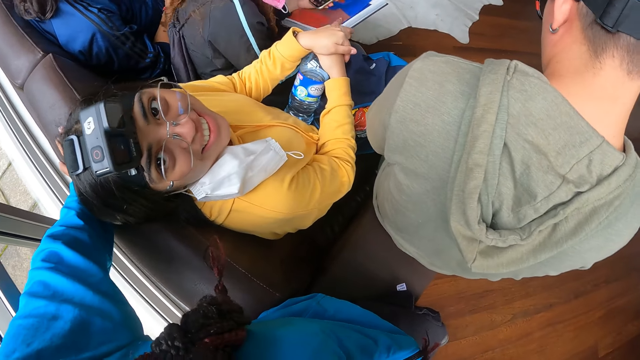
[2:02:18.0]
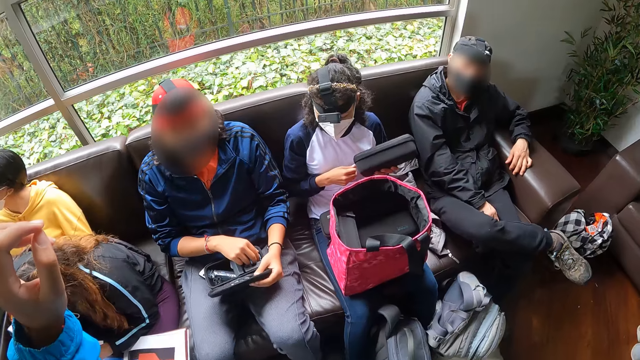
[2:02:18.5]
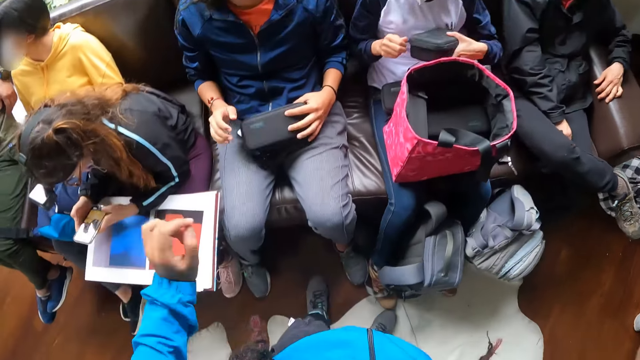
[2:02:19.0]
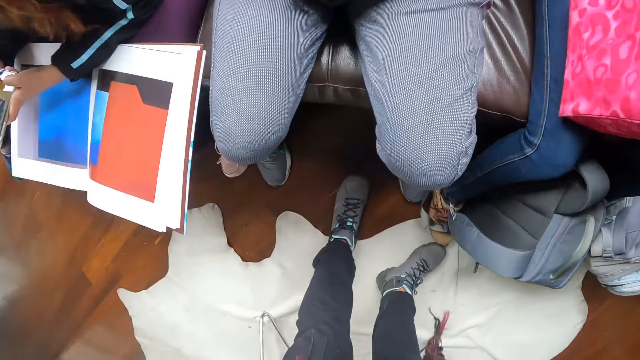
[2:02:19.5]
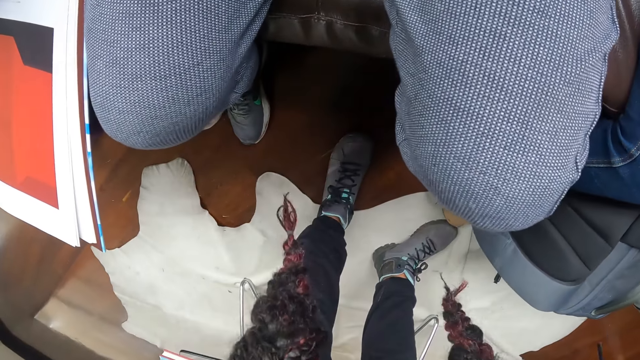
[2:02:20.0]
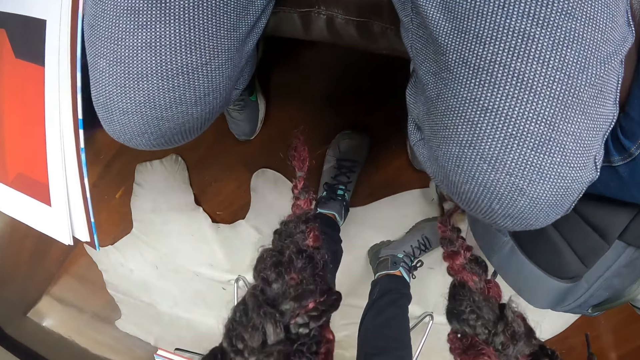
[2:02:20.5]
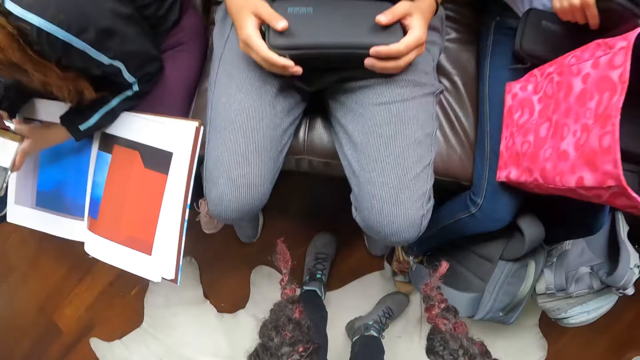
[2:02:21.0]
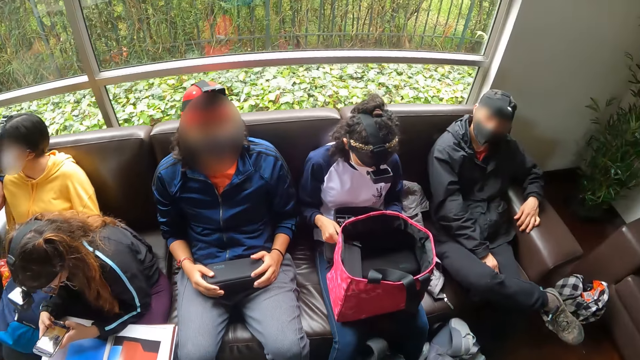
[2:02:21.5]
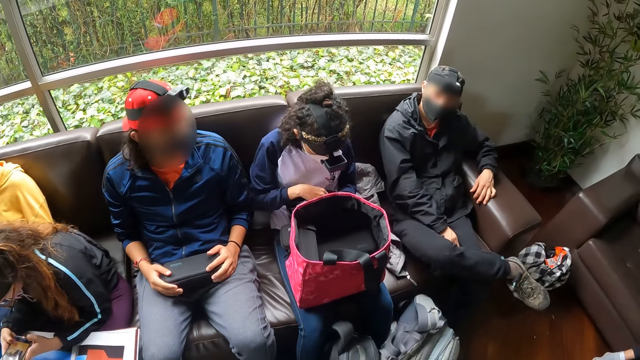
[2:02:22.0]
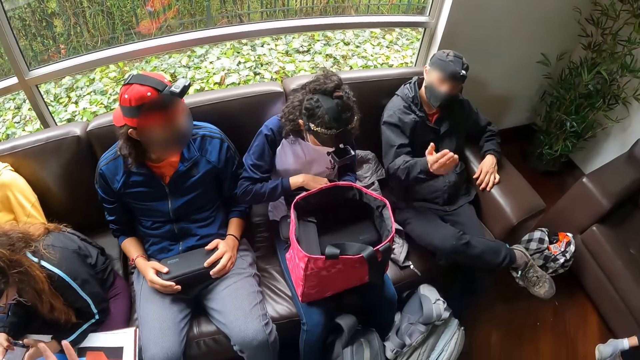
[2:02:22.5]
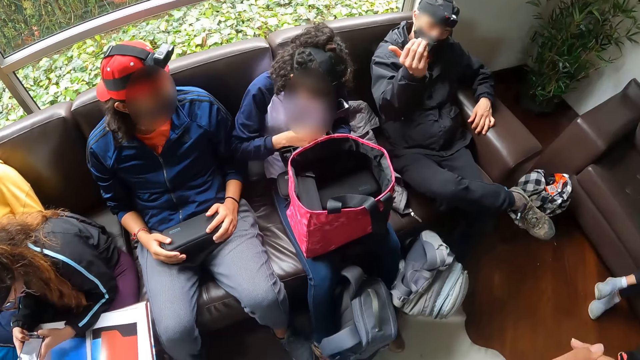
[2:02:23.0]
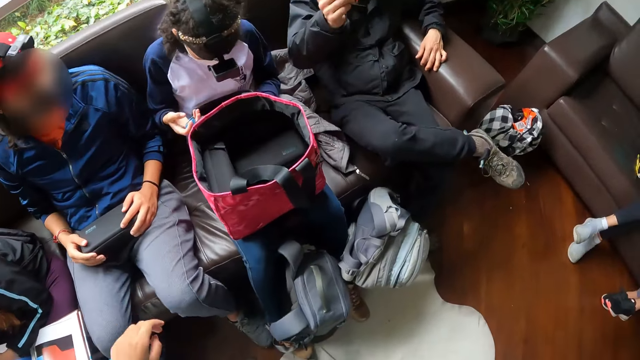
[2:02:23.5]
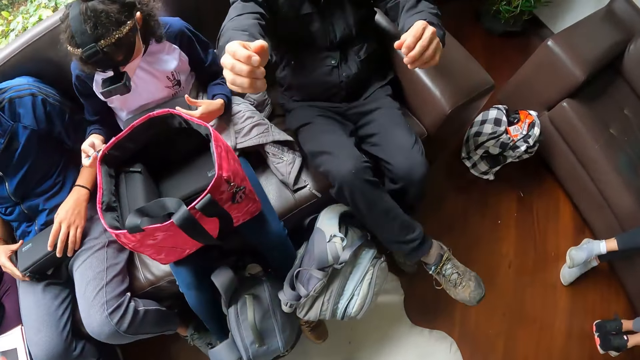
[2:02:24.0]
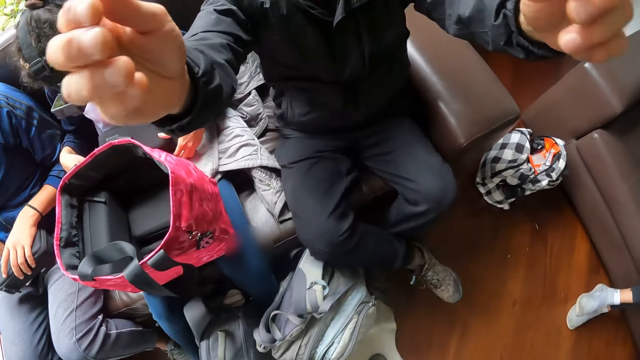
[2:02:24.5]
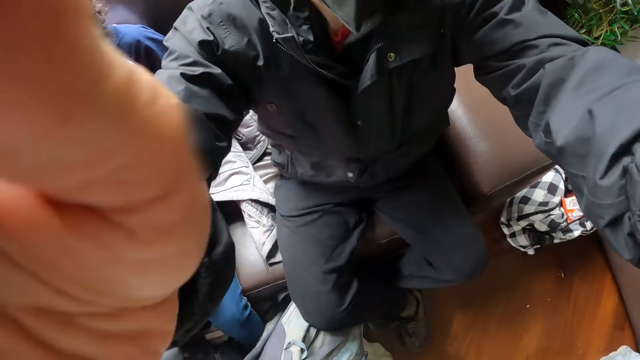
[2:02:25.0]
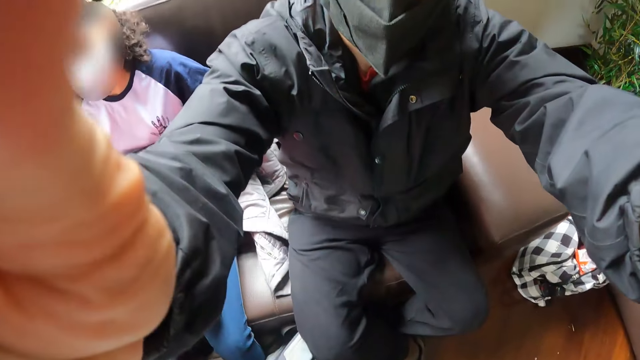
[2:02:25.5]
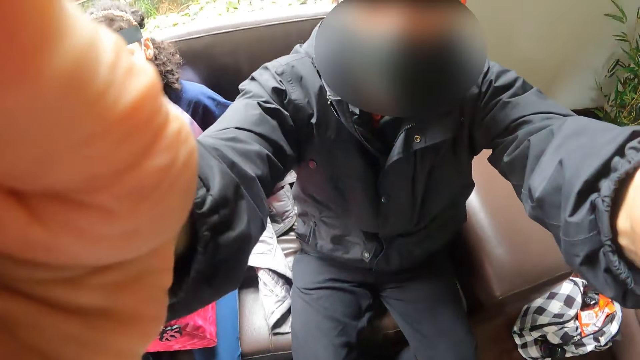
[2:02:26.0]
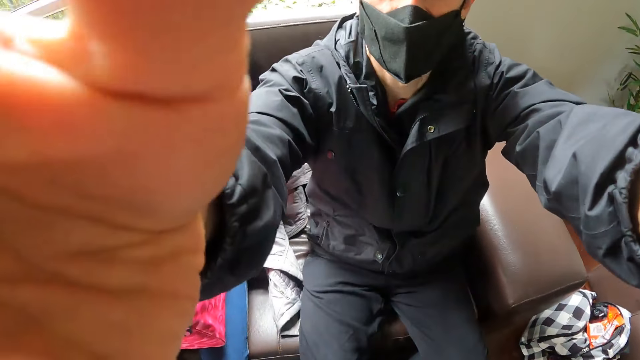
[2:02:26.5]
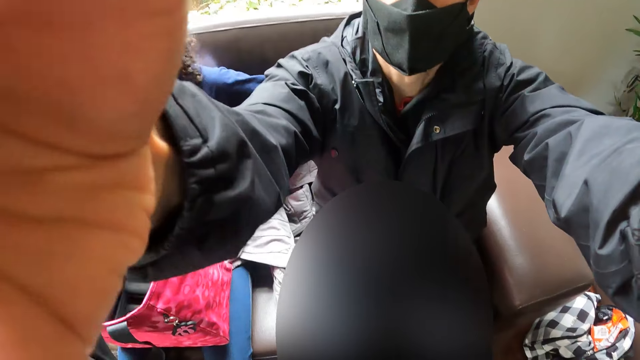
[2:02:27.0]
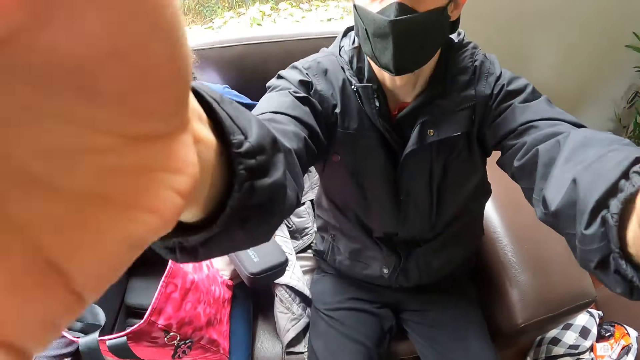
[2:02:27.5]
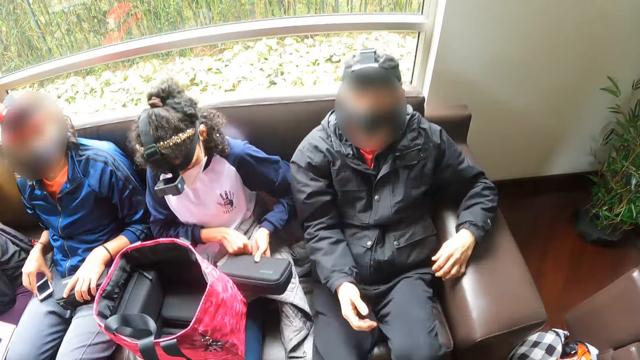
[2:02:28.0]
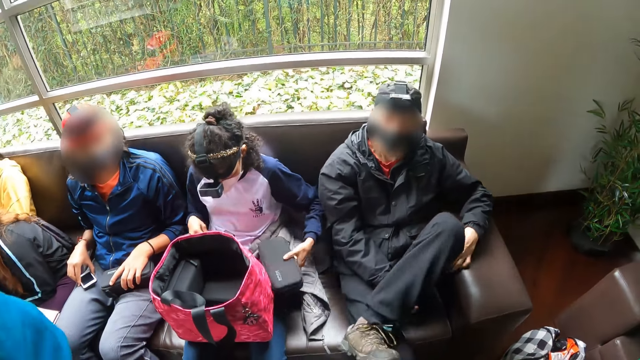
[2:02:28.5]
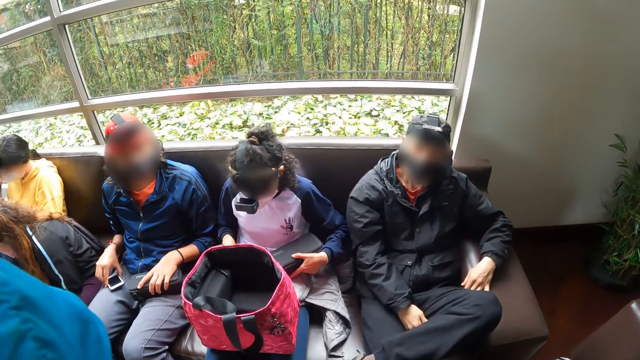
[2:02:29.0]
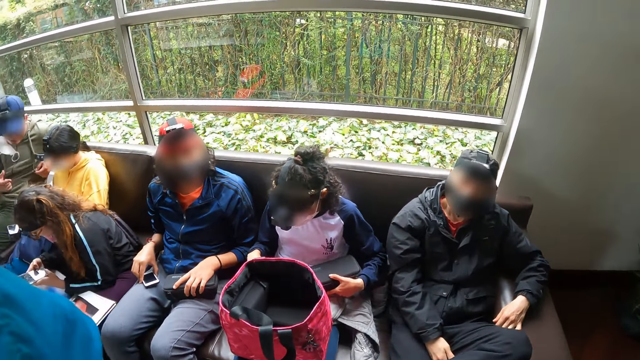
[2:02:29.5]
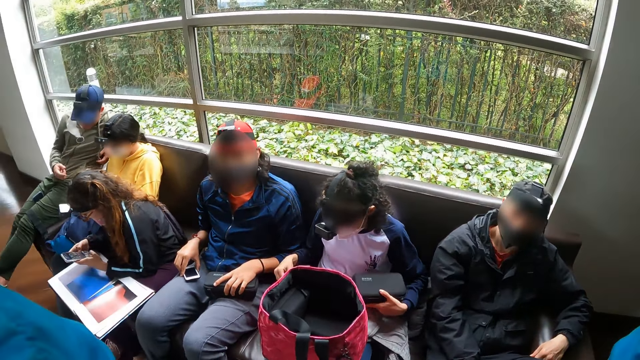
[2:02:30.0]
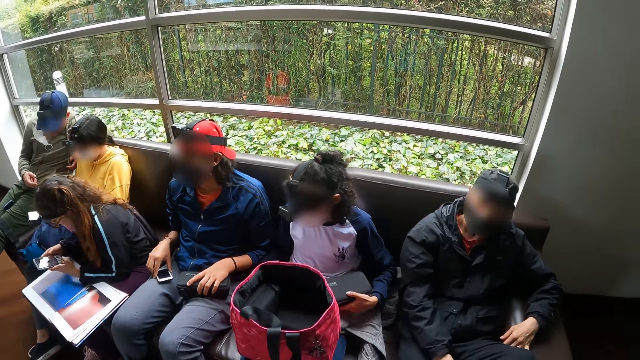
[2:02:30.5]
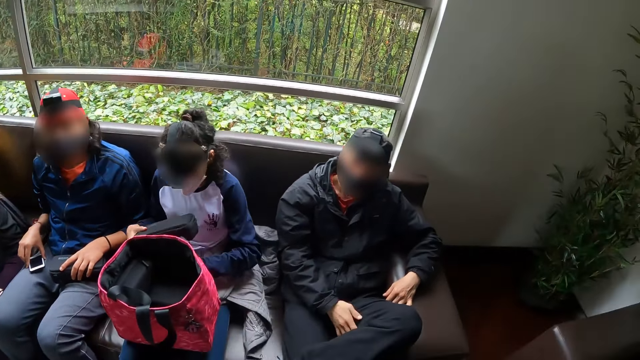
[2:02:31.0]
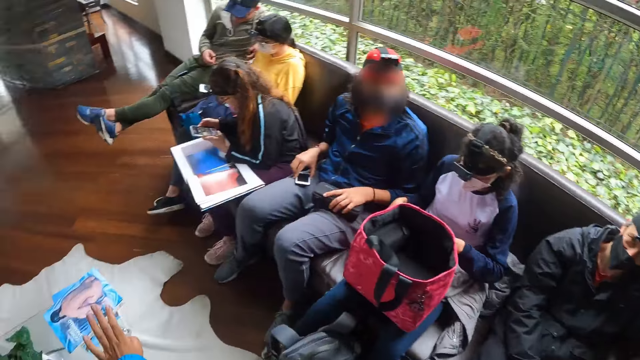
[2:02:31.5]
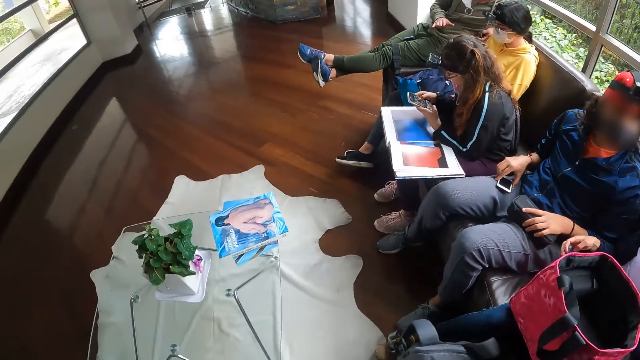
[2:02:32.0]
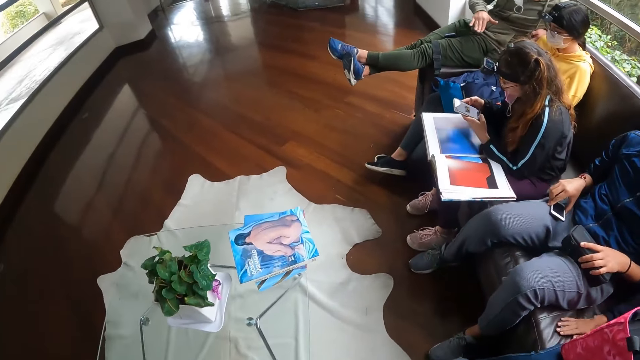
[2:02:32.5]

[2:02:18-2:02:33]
The camera wearer bends down. They gesture to a man. The man touches the camera wearer's face with both hands. A woman holds a box in her left hand. The camera wearer looks around.

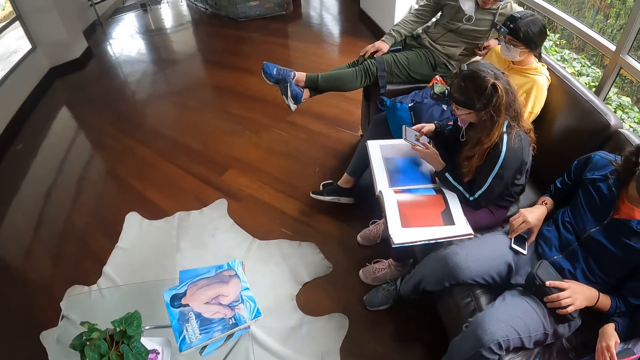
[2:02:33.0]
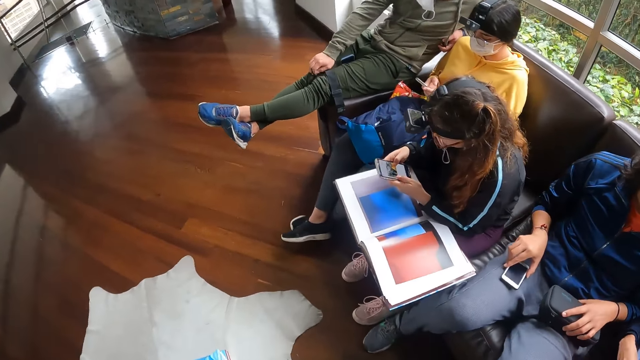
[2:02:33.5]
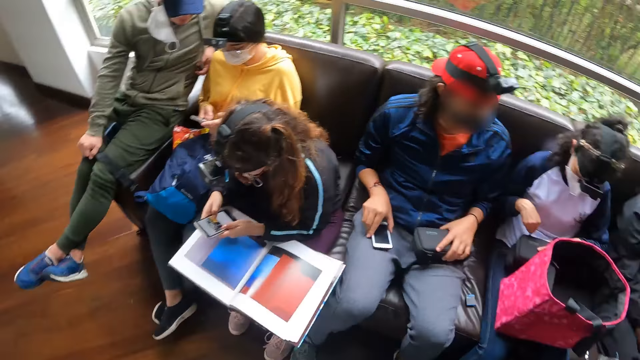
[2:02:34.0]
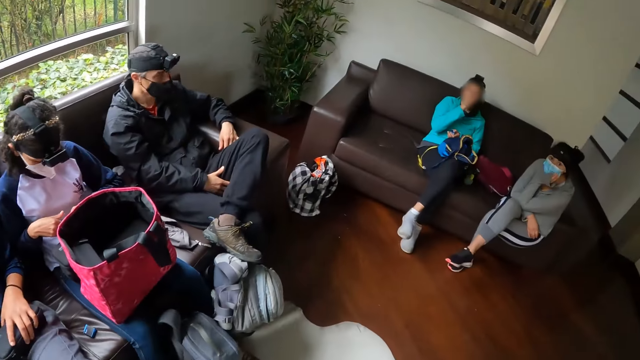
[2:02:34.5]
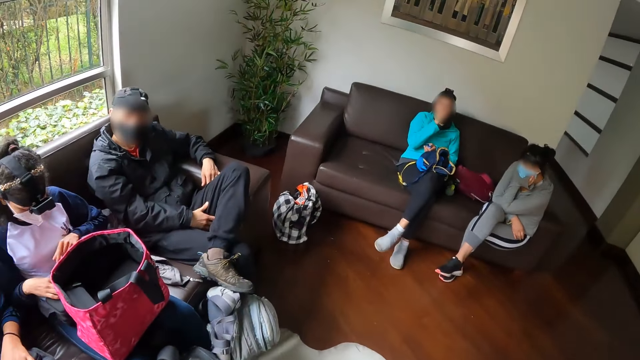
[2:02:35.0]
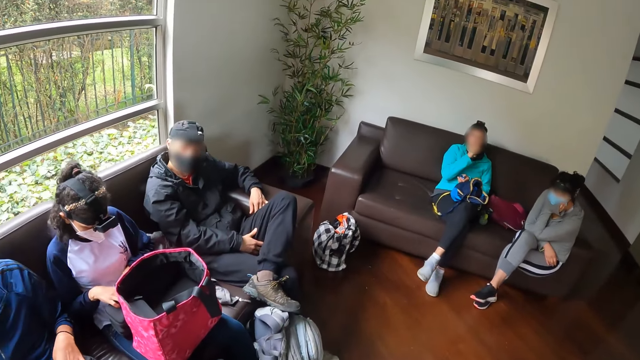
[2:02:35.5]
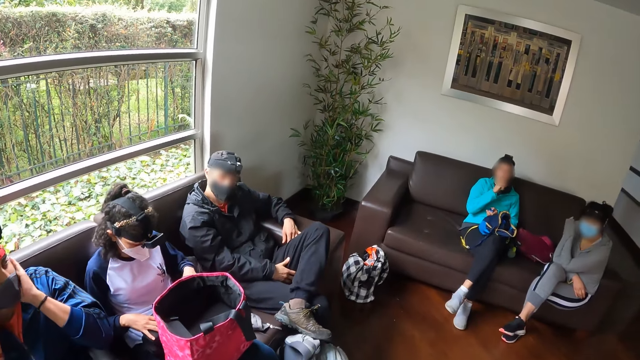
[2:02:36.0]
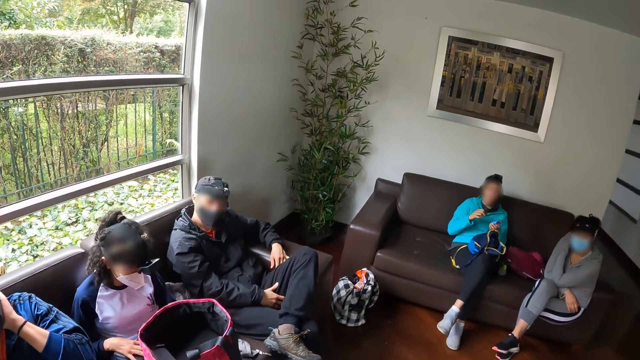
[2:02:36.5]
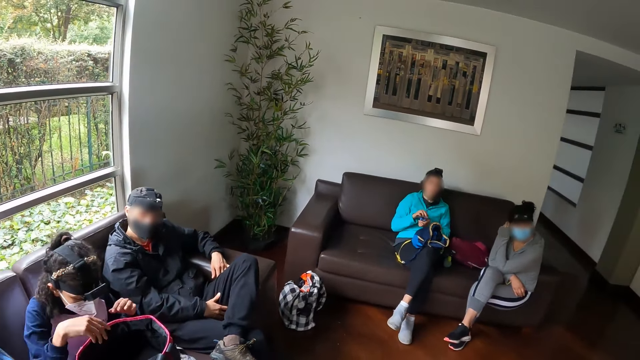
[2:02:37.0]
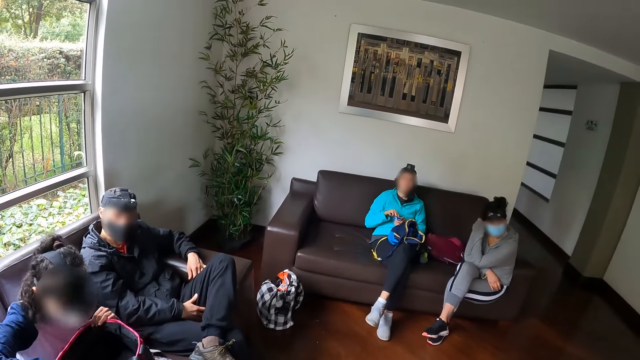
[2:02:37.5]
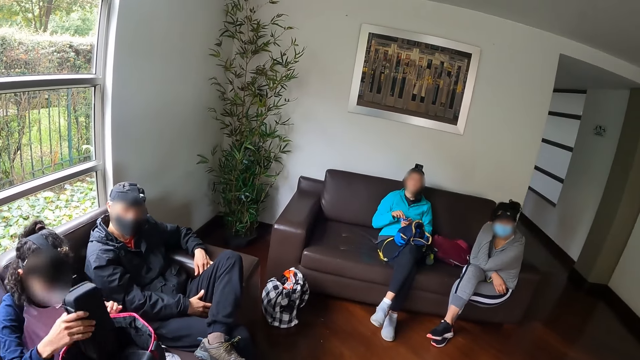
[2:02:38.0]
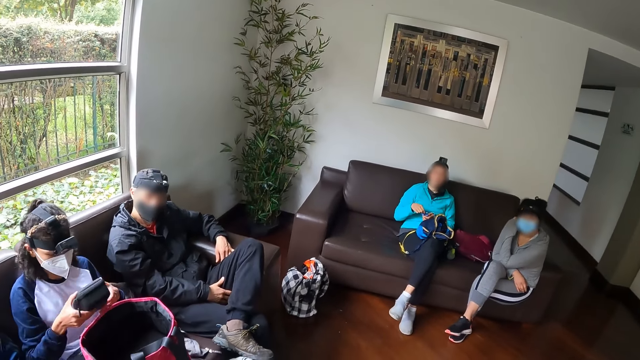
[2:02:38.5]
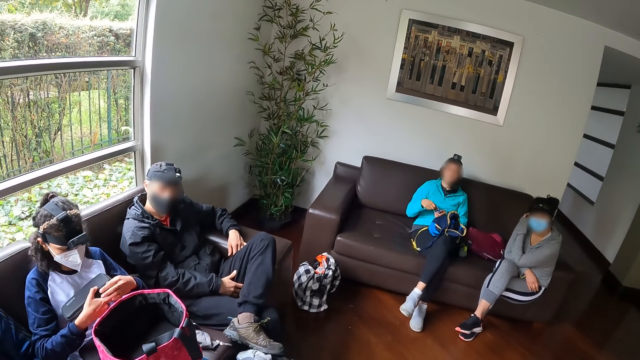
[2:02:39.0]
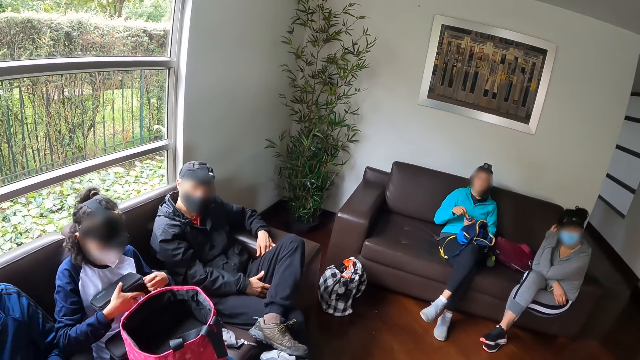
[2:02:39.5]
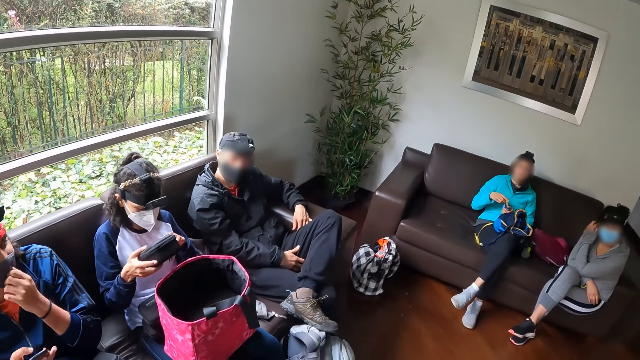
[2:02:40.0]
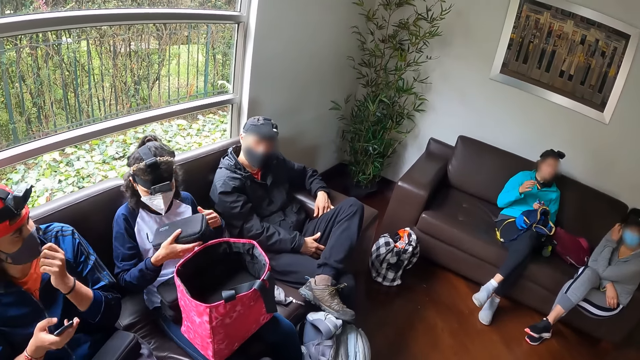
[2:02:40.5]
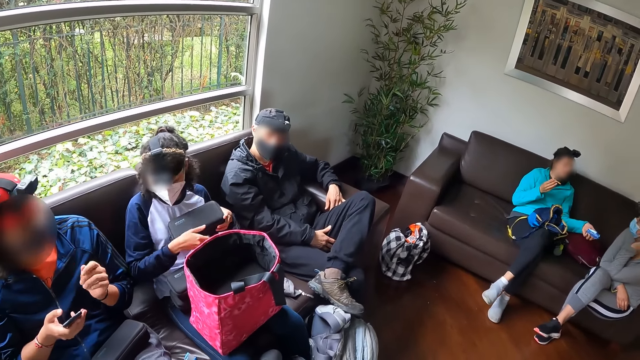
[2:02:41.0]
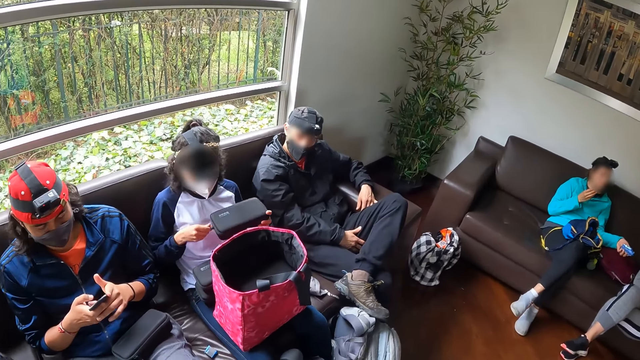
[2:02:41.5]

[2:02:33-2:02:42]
The woman takes a box from a bag with her right hand. The woman opens the zip of the box with her left hand.
